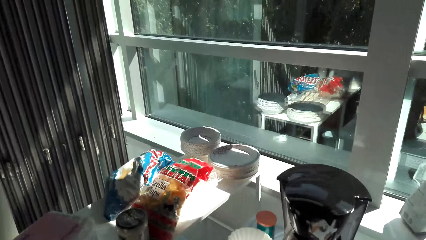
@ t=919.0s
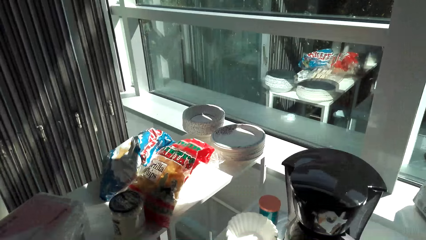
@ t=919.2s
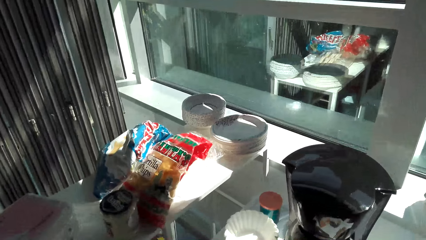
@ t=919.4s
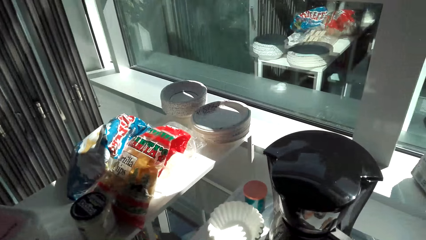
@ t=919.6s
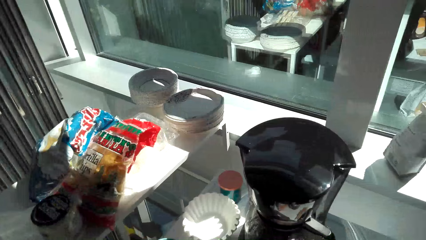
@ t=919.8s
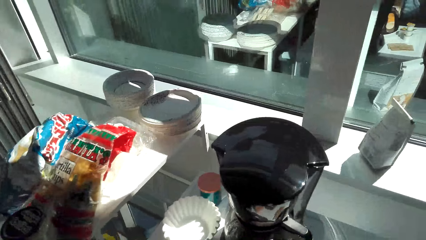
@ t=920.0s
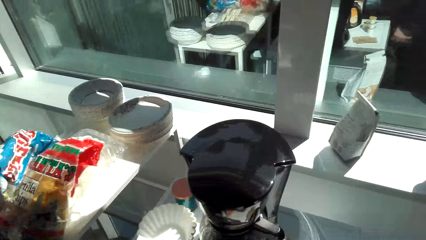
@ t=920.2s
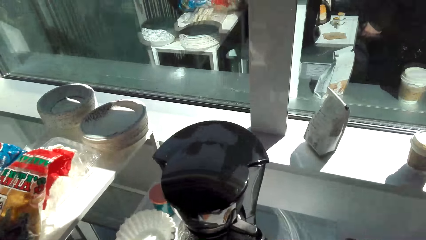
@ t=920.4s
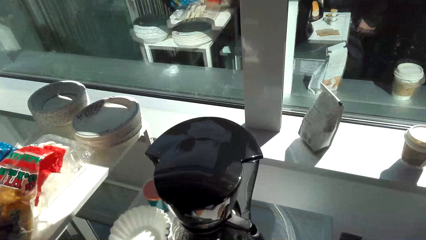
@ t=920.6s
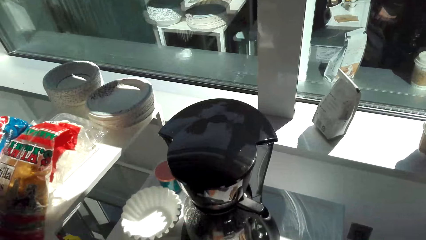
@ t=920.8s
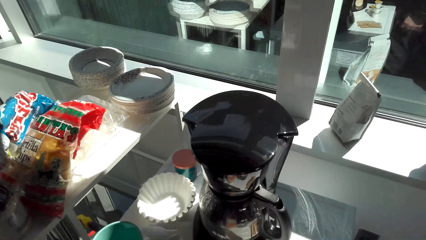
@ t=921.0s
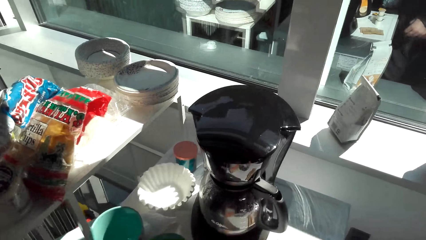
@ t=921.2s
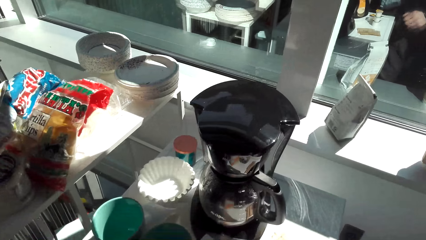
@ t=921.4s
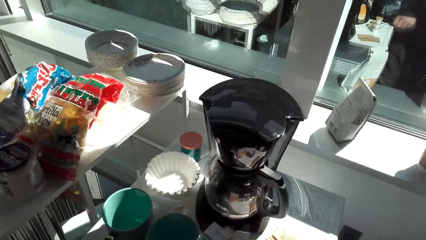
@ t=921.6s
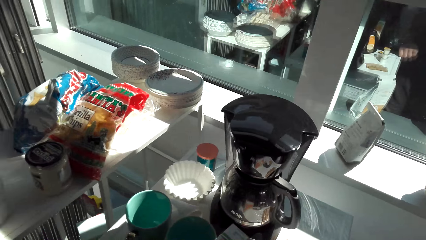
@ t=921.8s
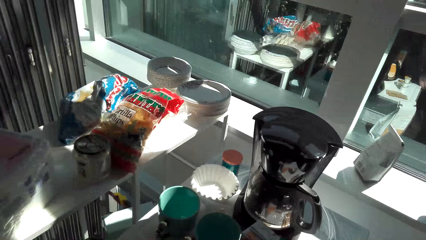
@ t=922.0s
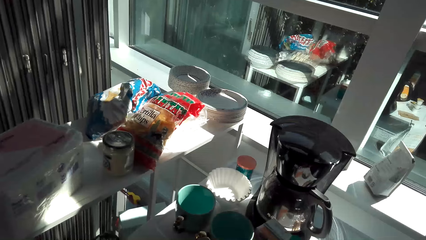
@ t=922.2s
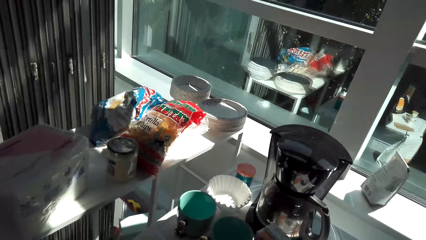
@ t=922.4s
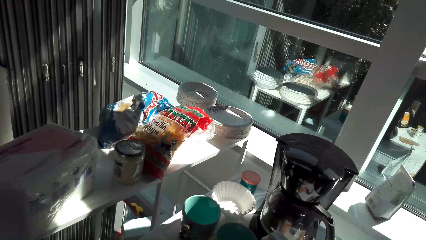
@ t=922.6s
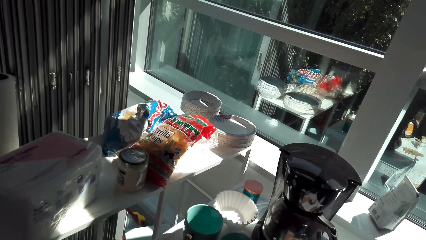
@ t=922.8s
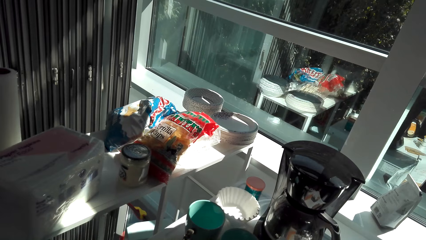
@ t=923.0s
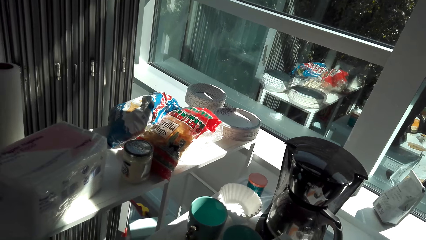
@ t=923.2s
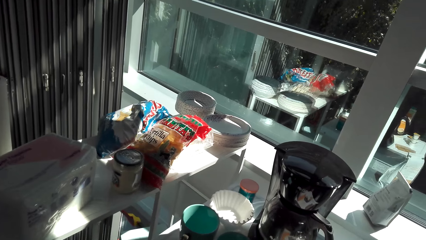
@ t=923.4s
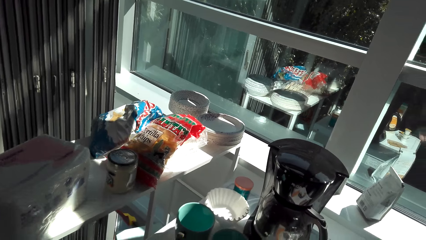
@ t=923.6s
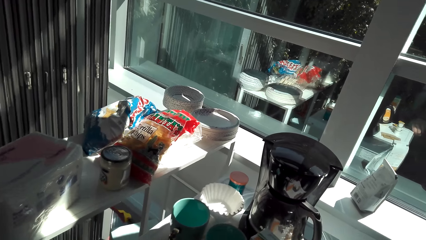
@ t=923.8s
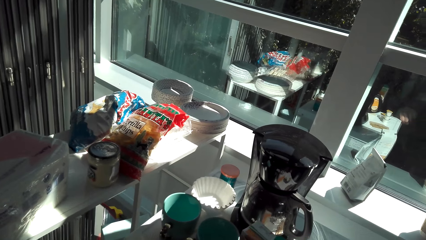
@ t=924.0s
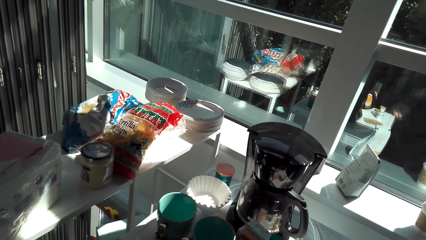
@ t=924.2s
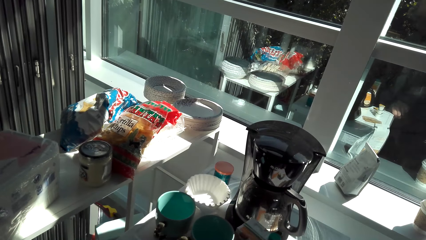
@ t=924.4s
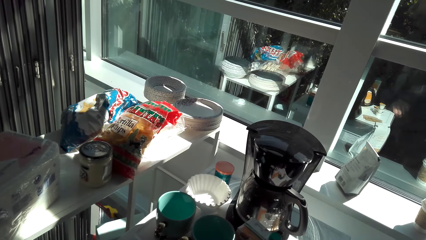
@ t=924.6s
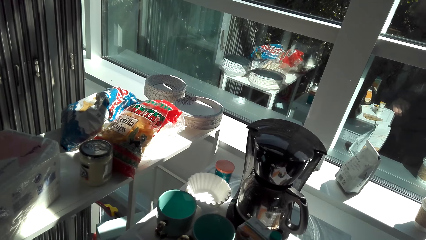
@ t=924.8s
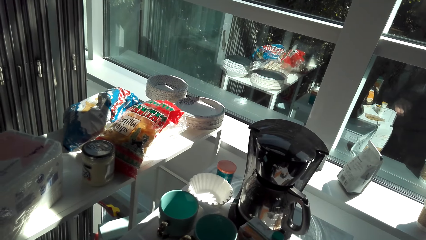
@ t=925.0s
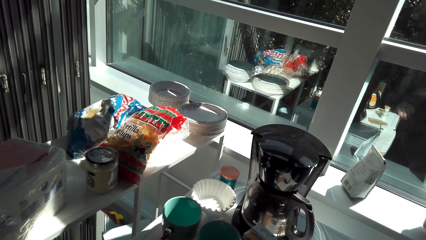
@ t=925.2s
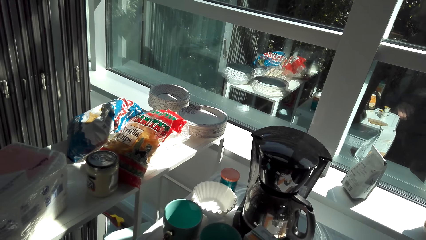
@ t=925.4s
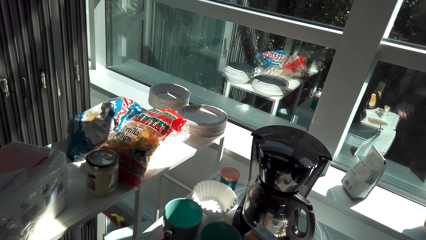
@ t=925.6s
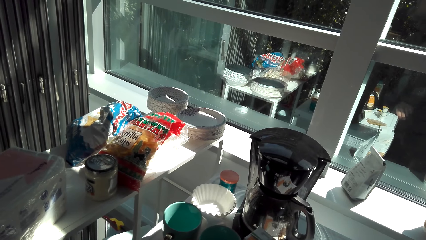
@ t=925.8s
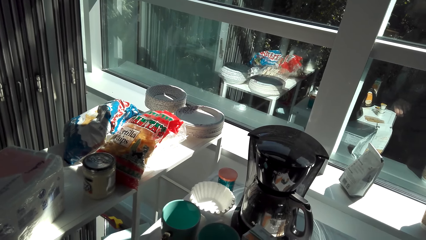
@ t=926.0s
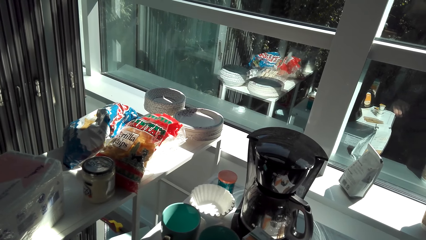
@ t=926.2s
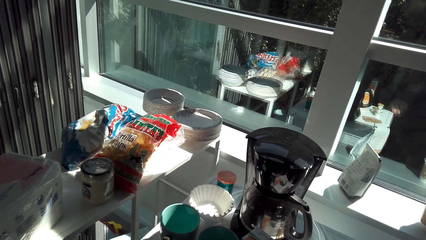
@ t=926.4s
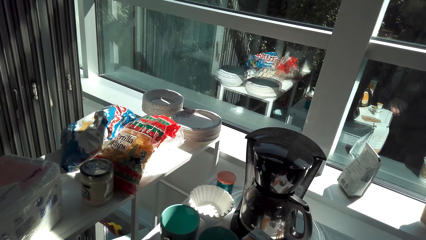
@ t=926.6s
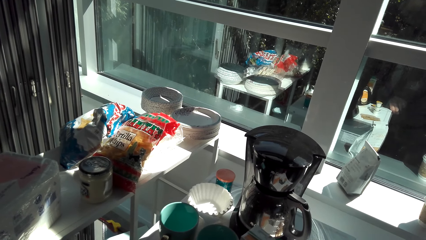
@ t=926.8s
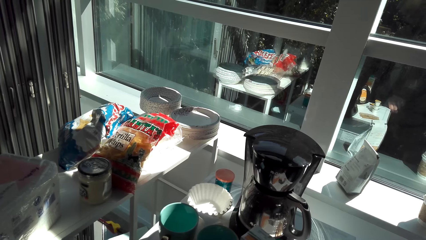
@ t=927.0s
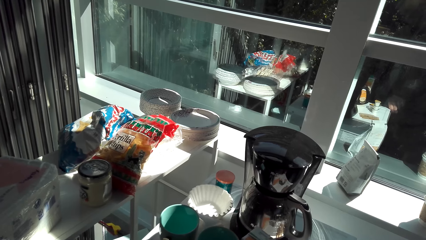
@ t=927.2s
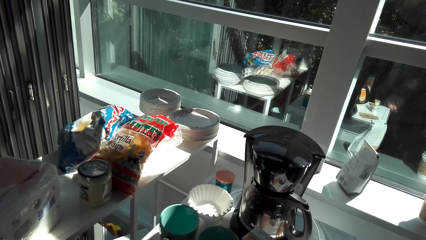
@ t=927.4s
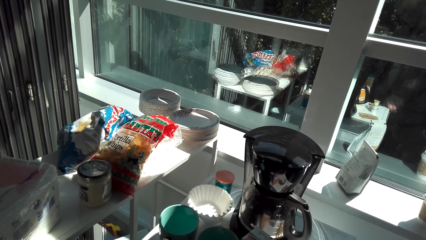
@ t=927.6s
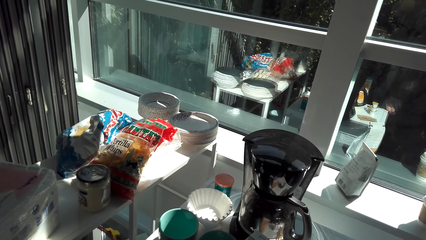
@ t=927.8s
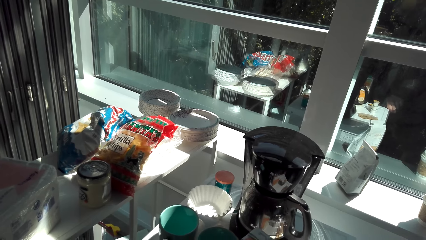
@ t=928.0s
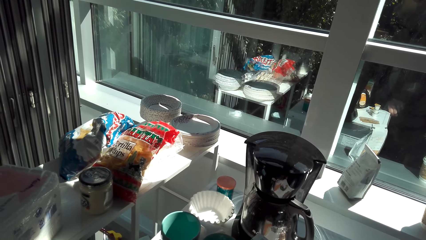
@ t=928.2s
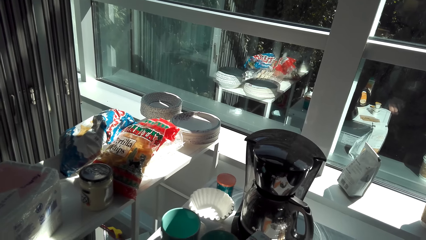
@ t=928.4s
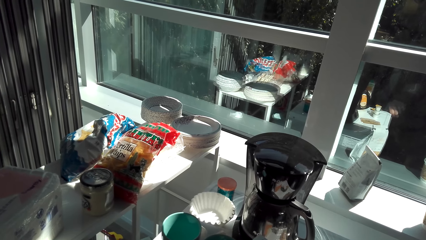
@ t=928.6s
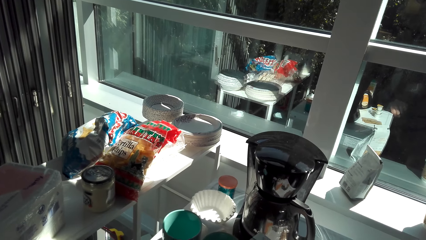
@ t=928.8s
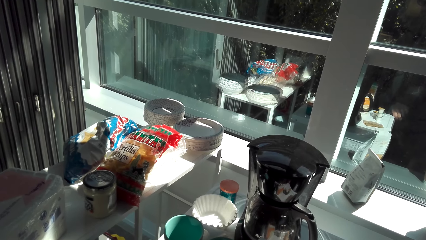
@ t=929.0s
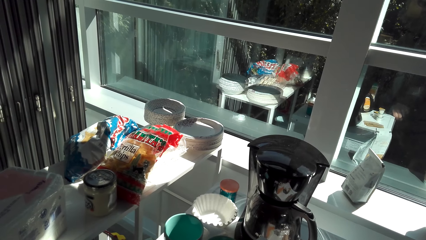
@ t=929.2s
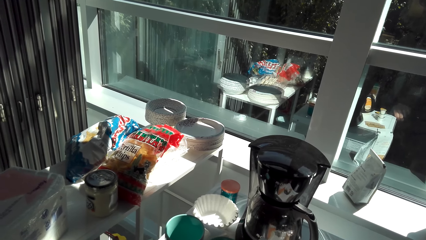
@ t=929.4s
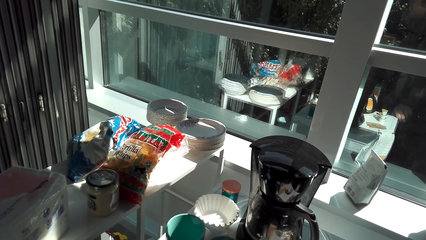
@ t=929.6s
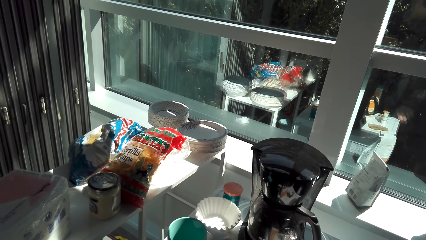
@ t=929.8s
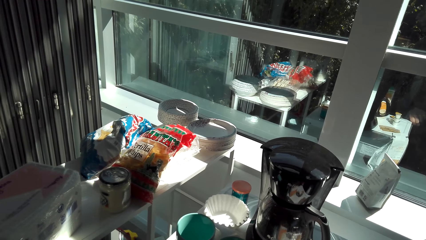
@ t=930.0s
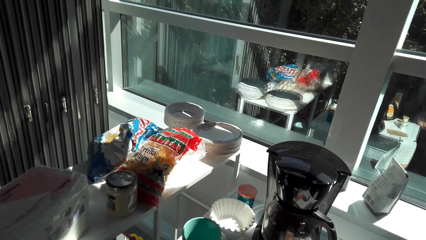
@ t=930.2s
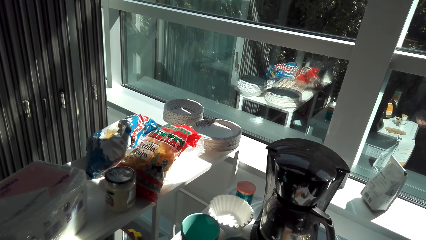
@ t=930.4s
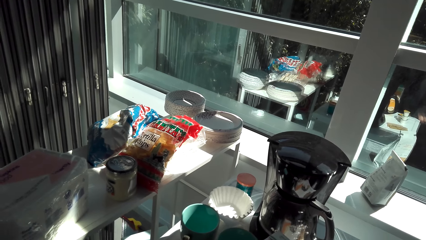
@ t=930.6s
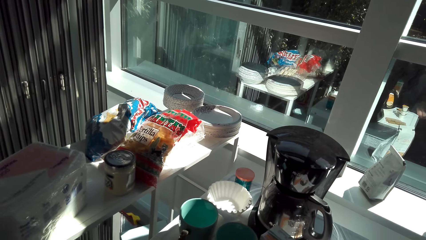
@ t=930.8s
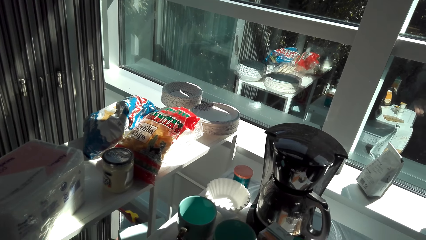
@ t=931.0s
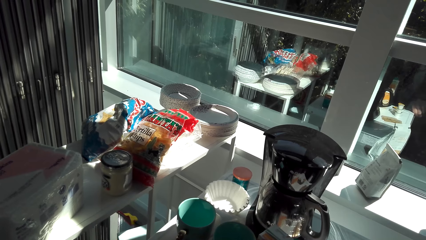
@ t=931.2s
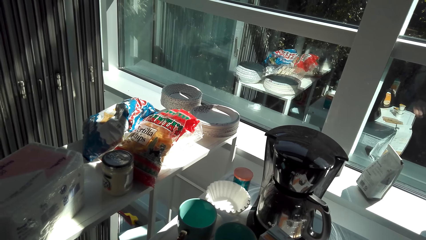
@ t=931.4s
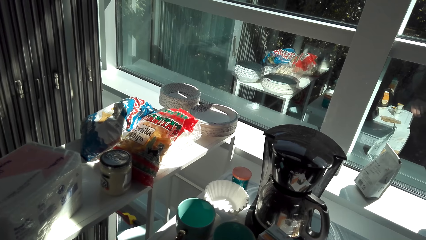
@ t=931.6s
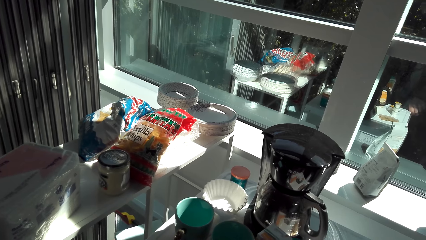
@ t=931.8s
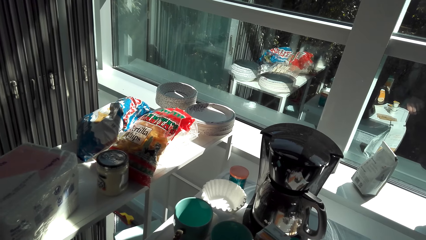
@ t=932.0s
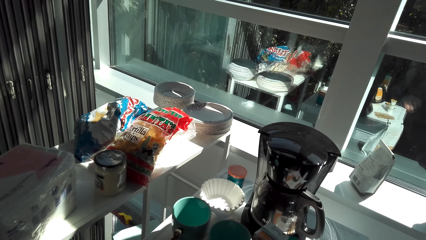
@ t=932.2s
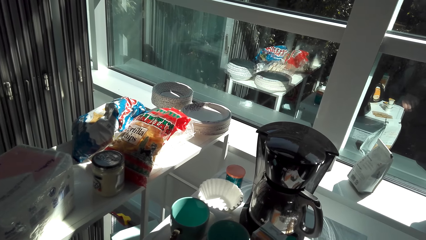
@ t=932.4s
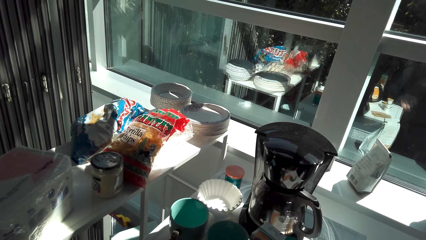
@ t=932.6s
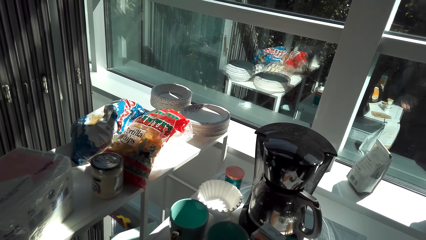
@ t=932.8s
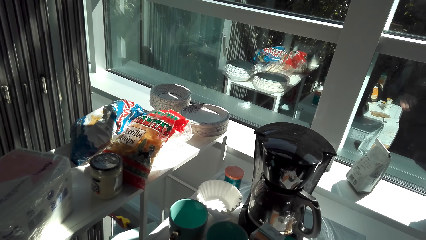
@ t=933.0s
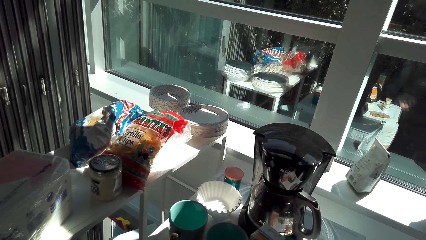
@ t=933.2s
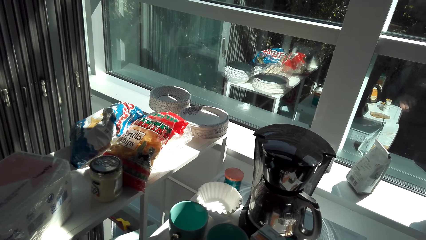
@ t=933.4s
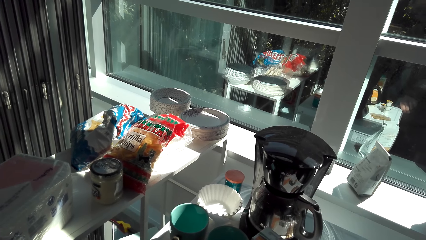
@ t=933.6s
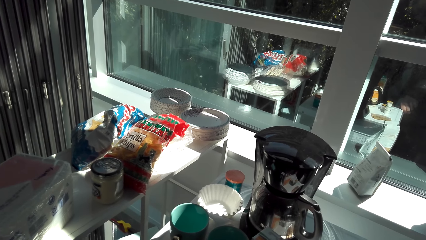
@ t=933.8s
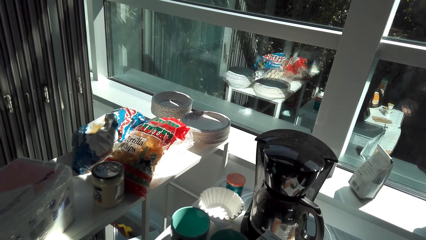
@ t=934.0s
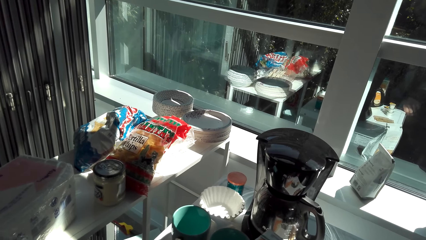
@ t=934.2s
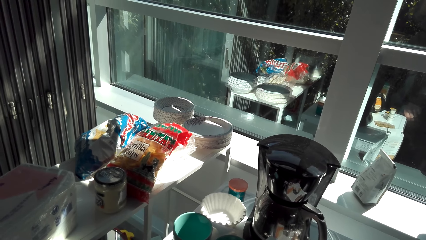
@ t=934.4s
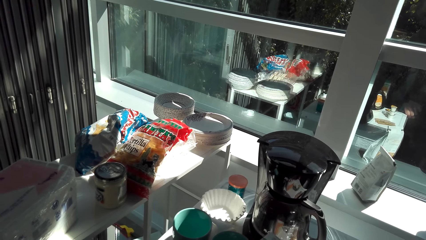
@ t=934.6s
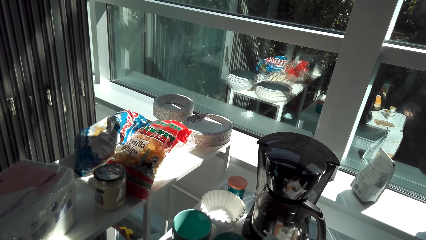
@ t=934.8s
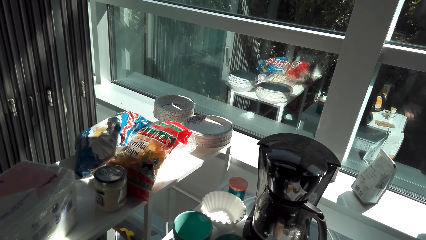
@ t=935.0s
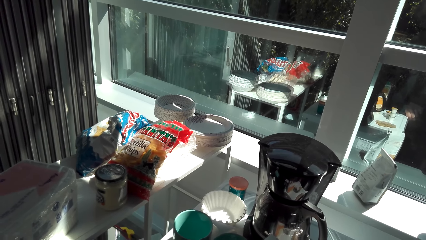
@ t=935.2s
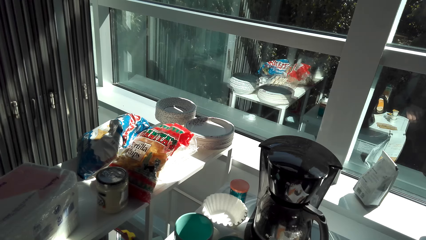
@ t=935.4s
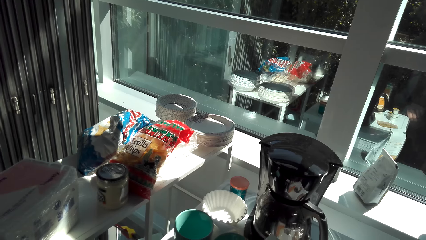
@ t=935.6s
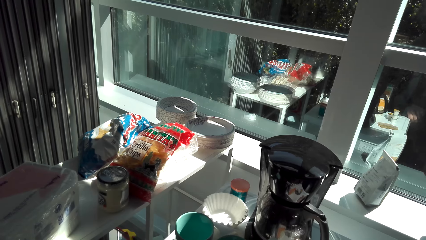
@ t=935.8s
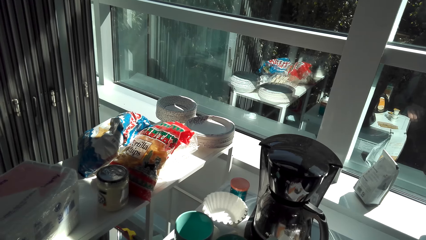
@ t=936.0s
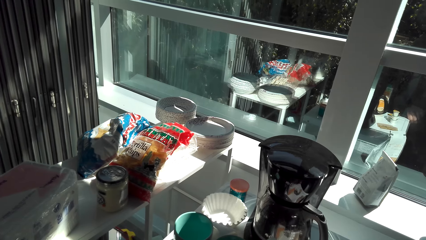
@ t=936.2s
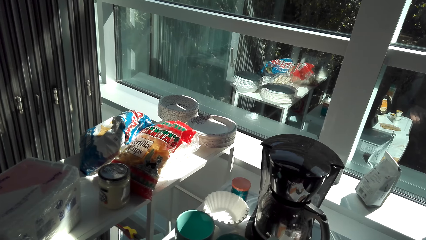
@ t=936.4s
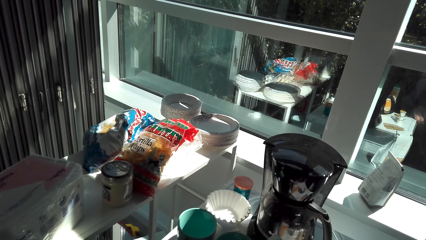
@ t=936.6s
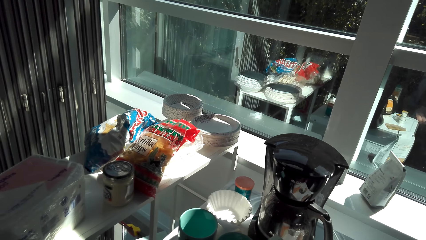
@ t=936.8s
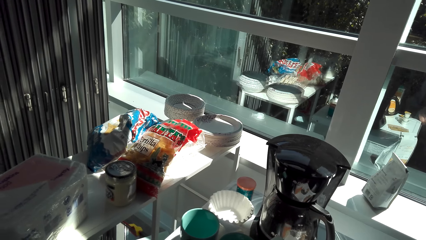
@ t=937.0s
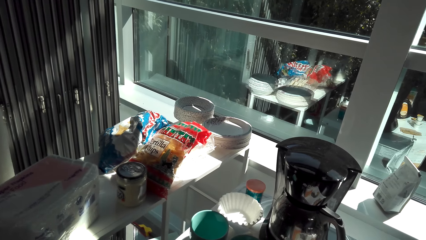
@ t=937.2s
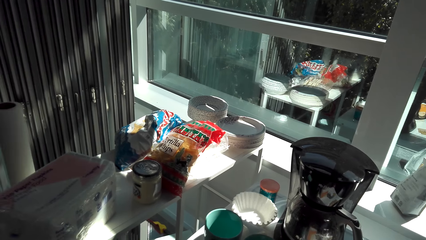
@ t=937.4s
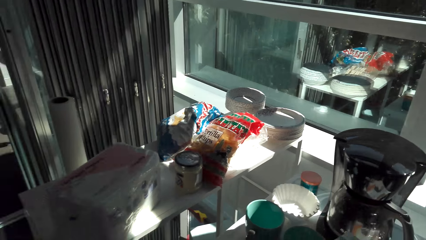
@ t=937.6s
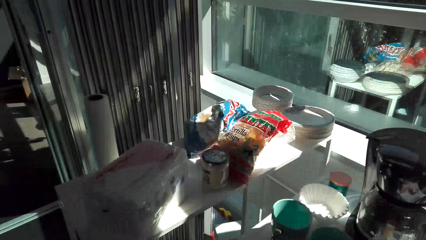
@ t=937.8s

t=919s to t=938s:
The camera wearer looks at the coffee maker.
